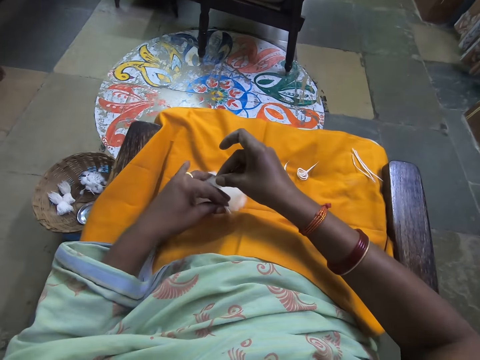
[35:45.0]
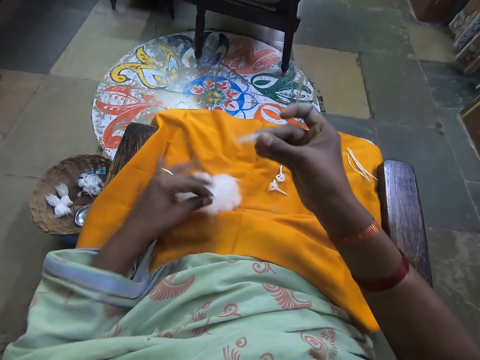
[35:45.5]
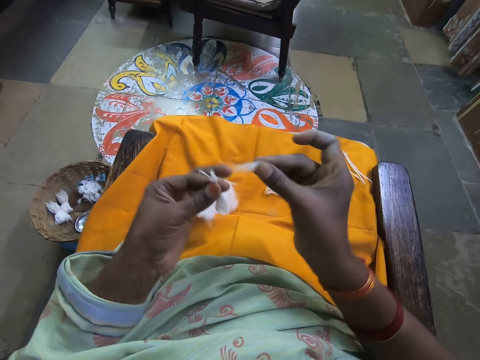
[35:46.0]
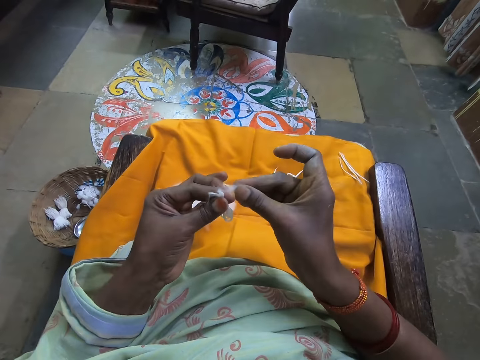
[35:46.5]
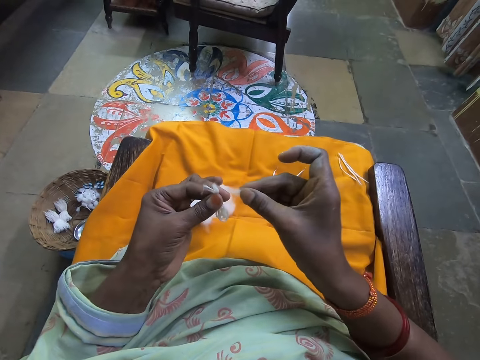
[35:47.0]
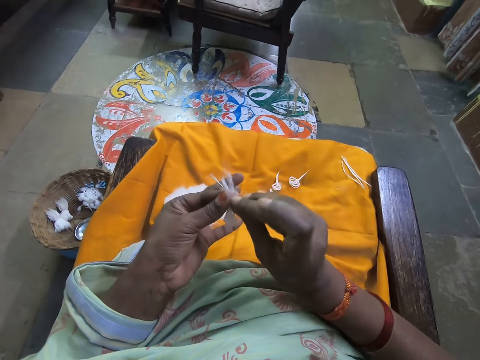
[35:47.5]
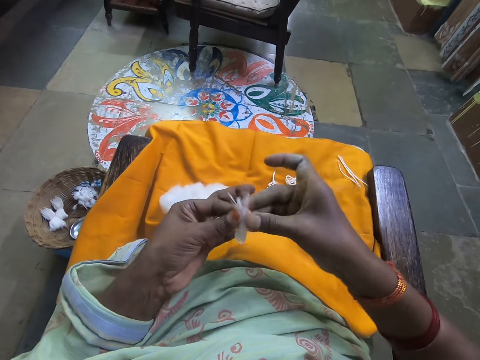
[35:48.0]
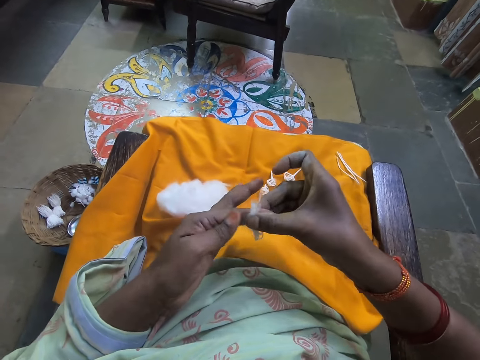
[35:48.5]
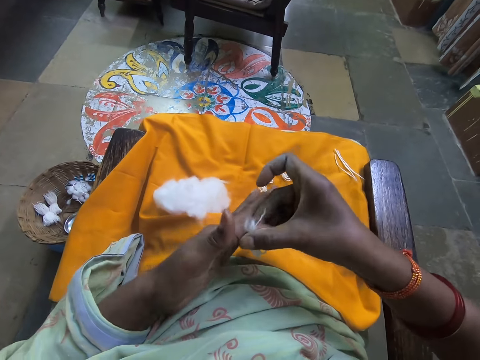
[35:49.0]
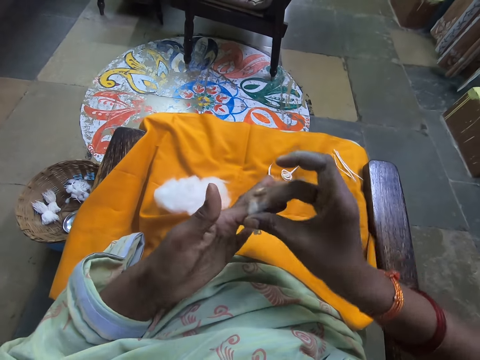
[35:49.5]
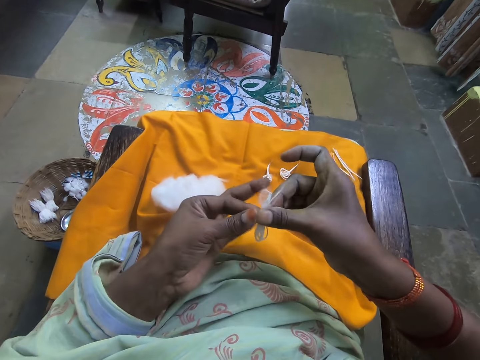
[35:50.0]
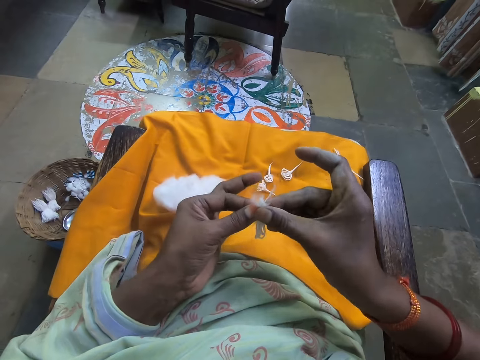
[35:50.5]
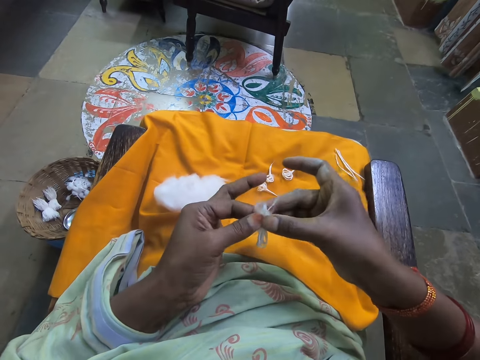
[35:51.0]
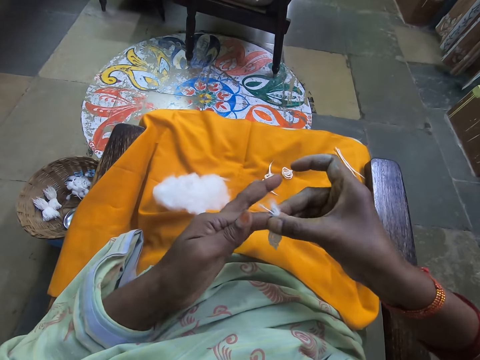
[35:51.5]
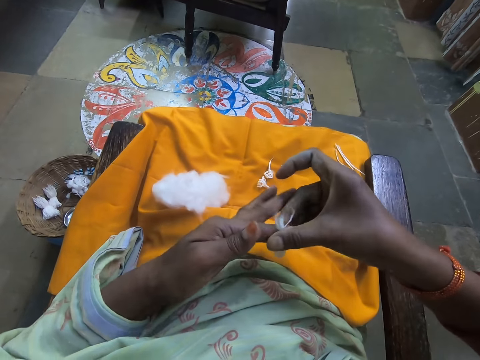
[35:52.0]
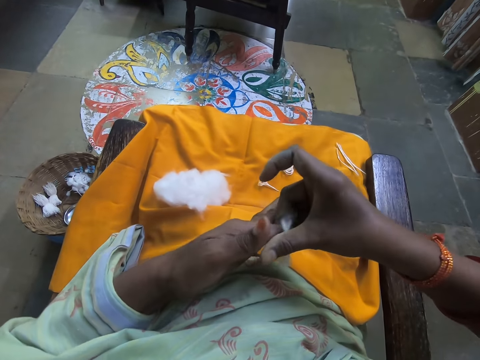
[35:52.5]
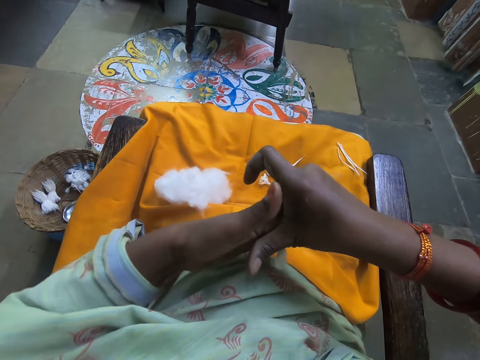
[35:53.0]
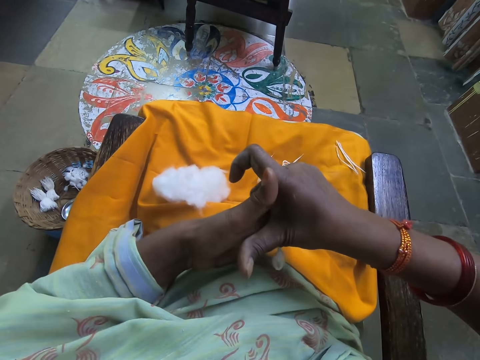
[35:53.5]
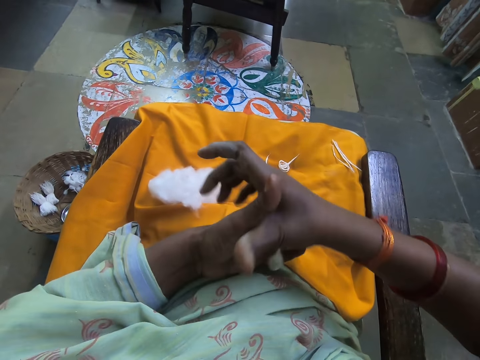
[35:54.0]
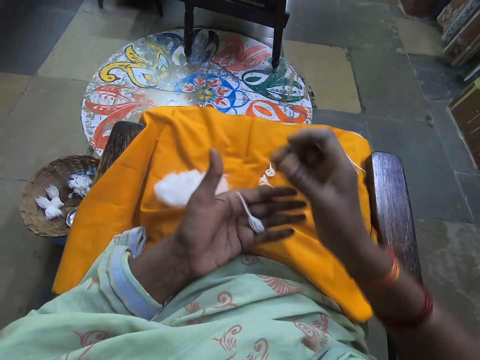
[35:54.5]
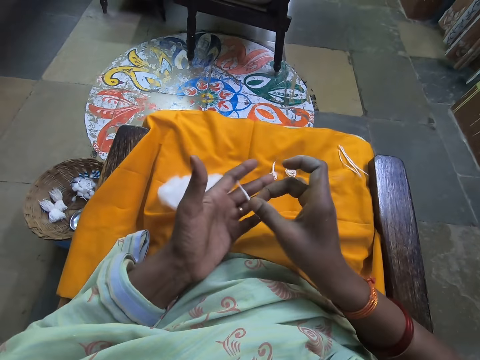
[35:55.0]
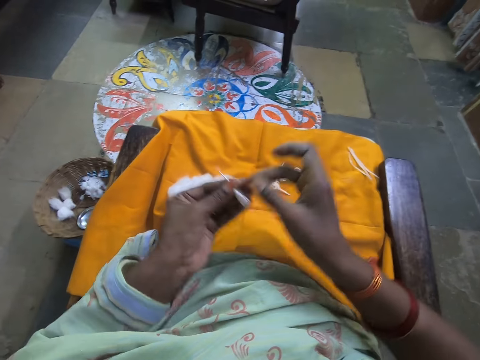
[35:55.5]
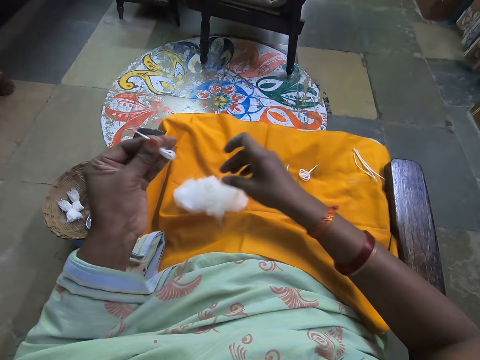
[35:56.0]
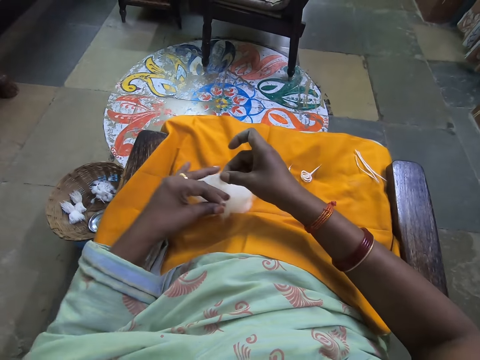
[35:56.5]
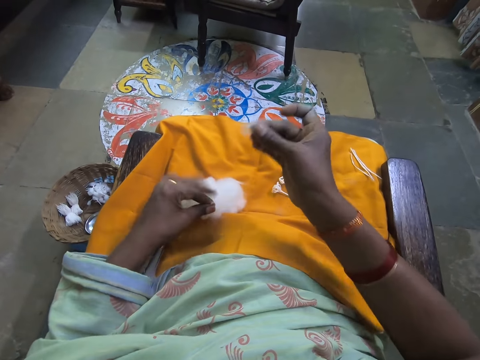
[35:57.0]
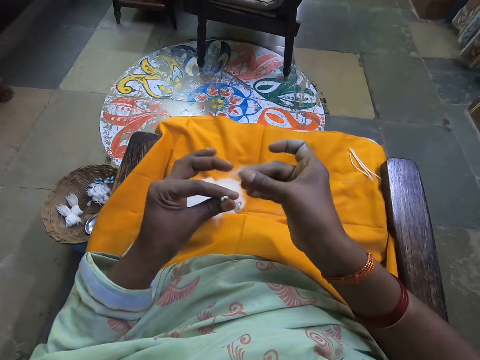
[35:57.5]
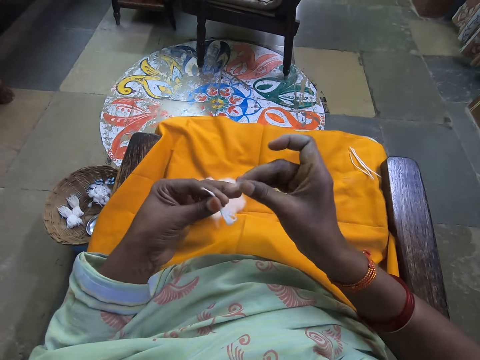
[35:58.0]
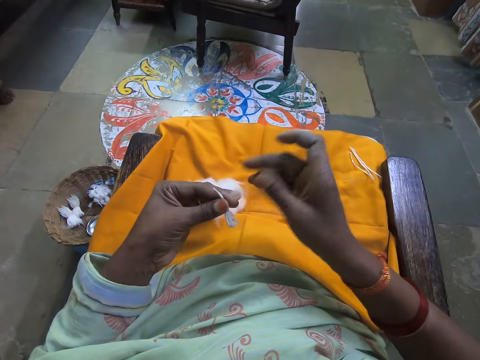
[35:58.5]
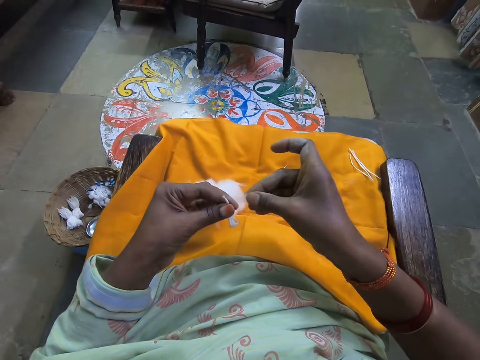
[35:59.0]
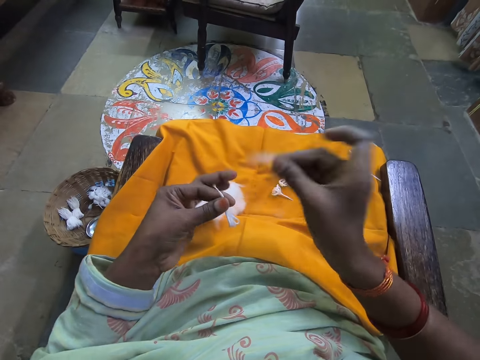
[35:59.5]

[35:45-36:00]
The camera wearer cuts out a piece of wool from the bundle of wool on the yellow cloth with her right hand. She scoops cotton. She folds the cut-out wool and four folded wool together. She rolls the cotton. She cuts out a piece of wool from the bundle of wool on the yellow cloth with her right hand. She scoops the cotton.

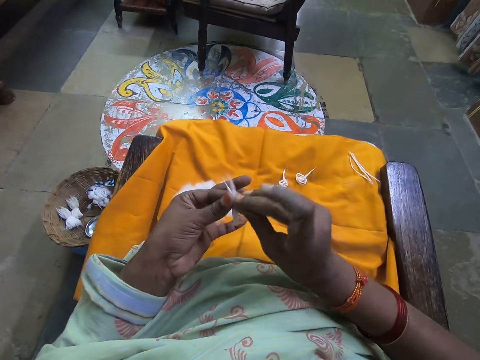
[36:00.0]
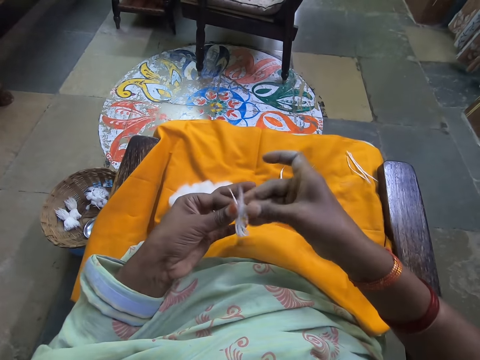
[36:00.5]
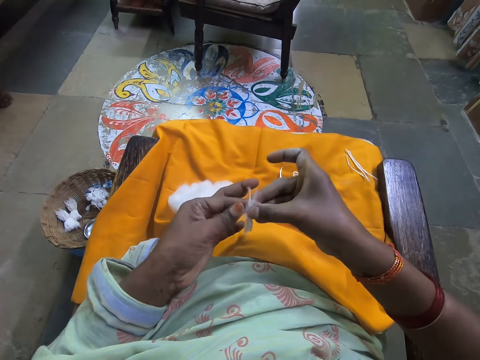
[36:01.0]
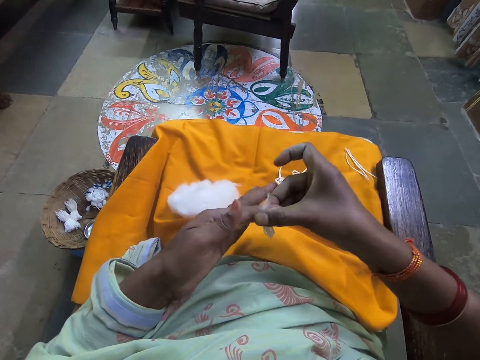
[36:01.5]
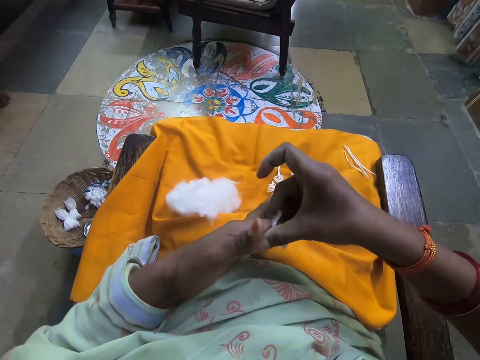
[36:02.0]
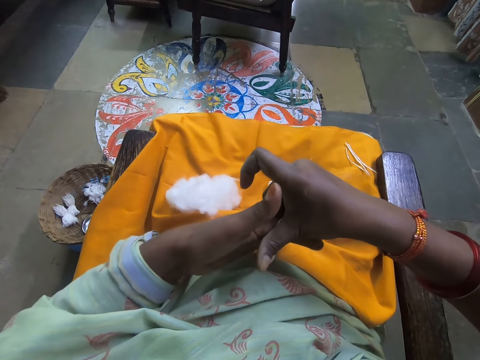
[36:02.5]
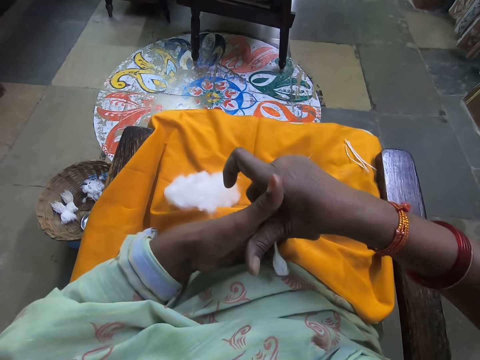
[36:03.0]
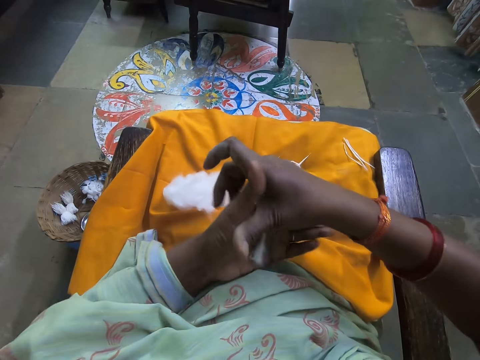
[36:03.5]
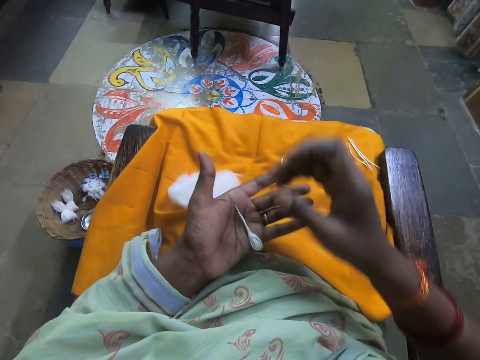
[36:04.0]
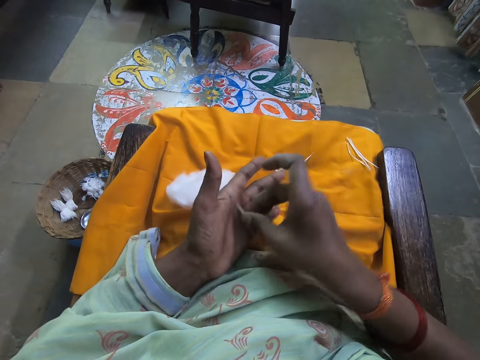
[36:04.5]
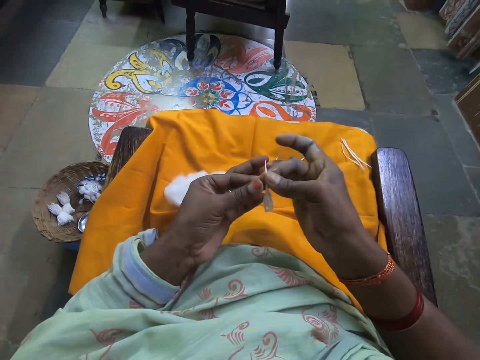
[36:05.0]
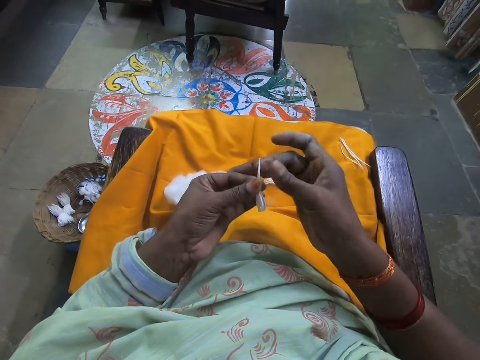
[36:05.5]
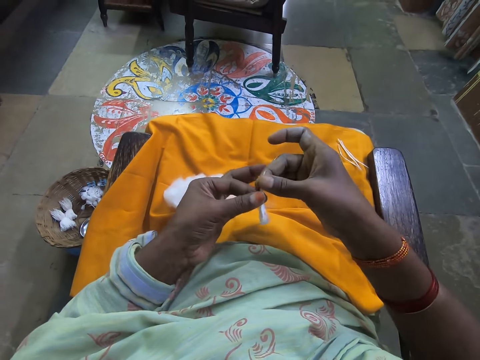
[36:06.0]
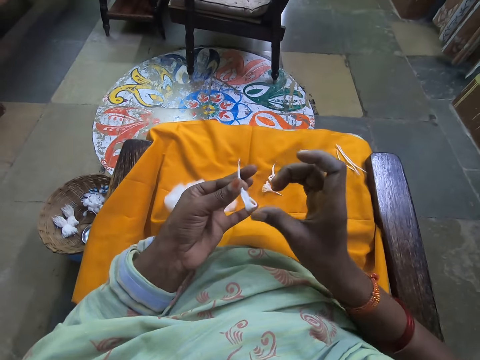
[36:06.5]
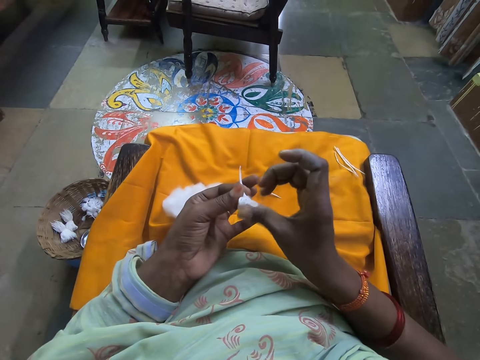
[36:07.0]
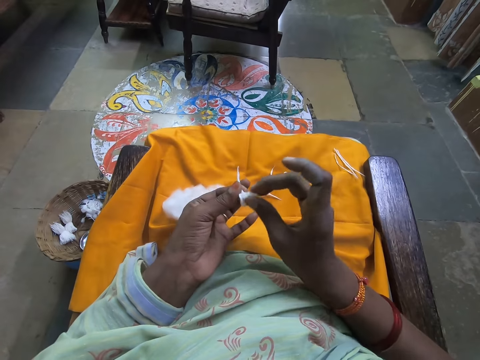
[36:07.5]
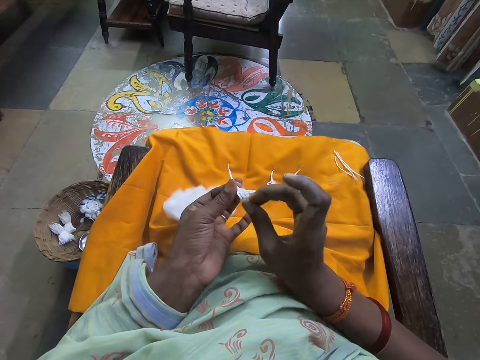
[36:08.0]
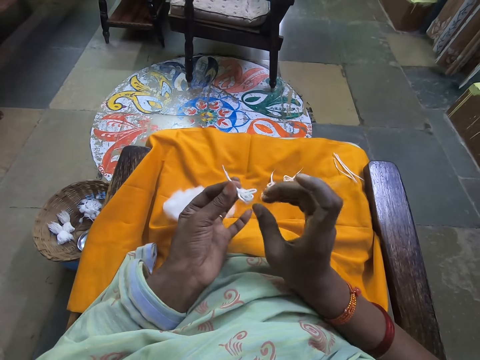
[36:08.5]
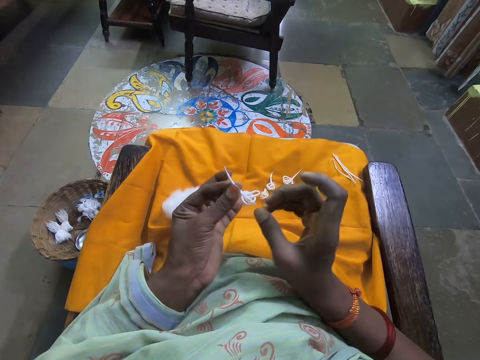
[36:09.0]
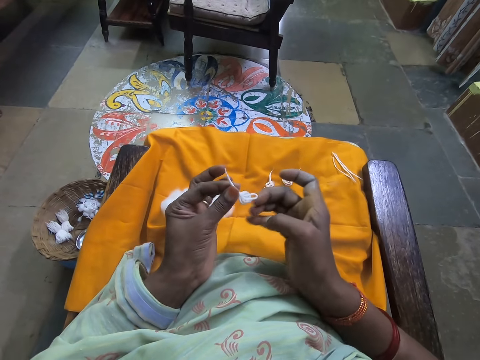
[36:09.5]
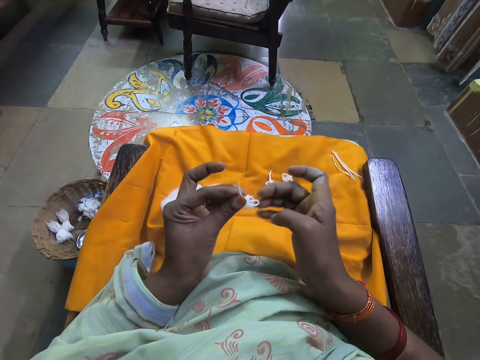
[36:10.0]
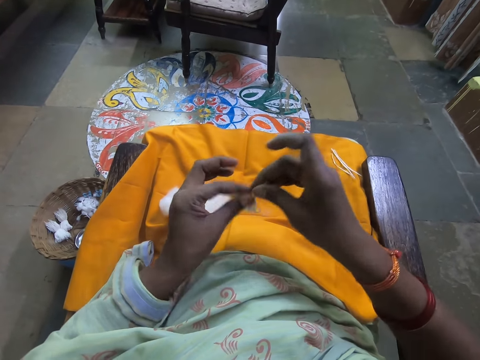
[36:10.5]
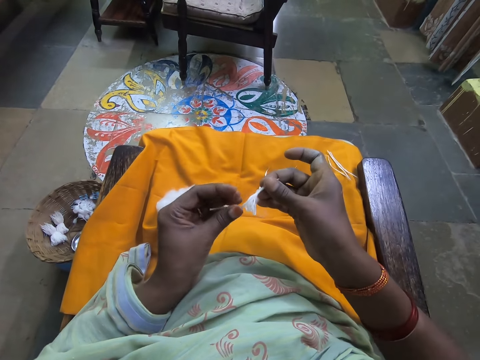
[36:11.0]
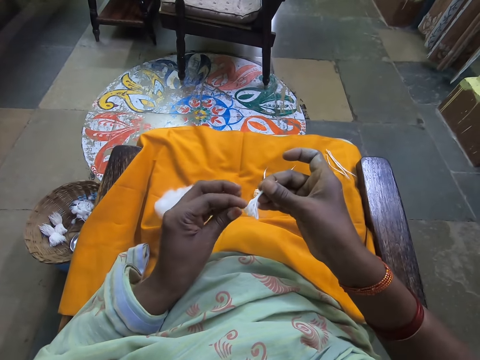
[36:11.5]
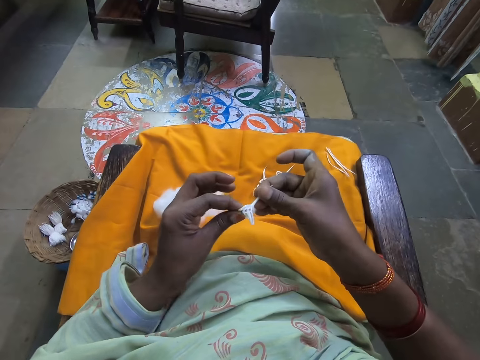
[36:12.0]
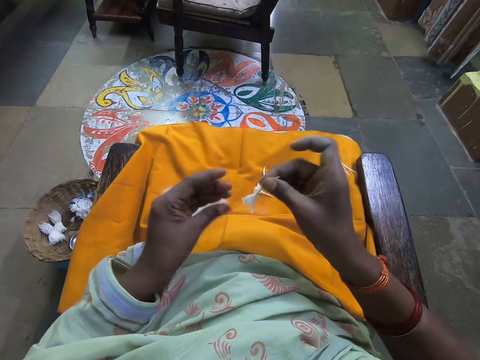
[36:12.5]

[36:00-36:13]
The camera wearer folds the cut-out wool and four folded wool together. They roll cotton. They touch the four folded wool. They arrange threads.
